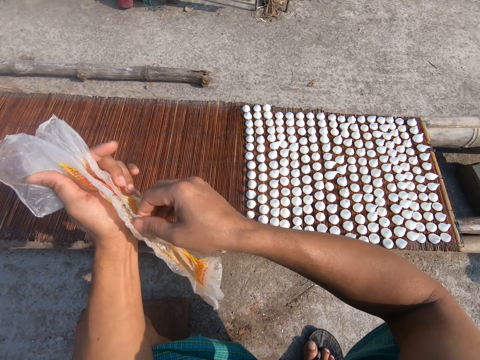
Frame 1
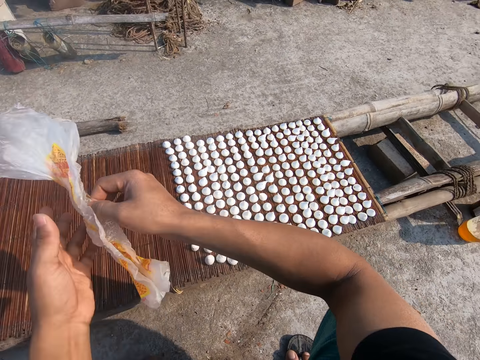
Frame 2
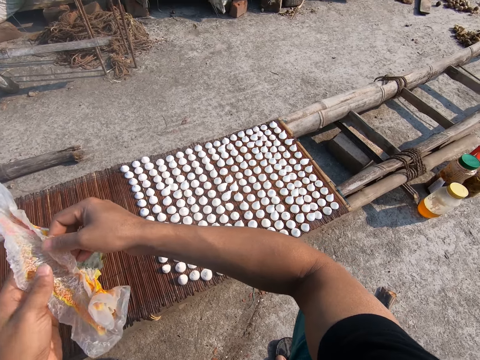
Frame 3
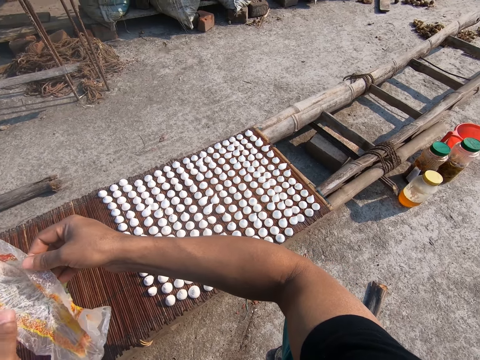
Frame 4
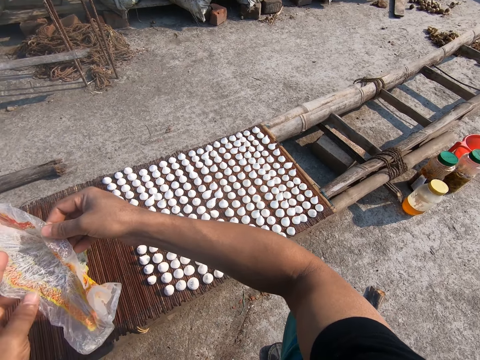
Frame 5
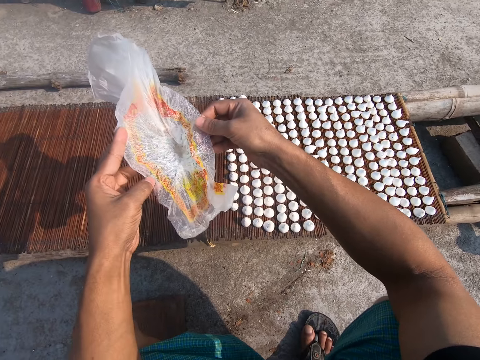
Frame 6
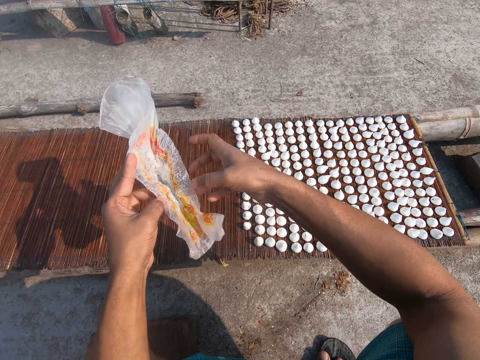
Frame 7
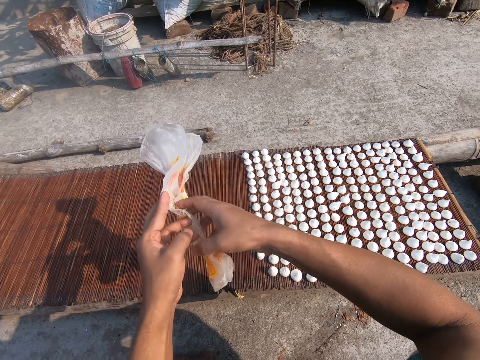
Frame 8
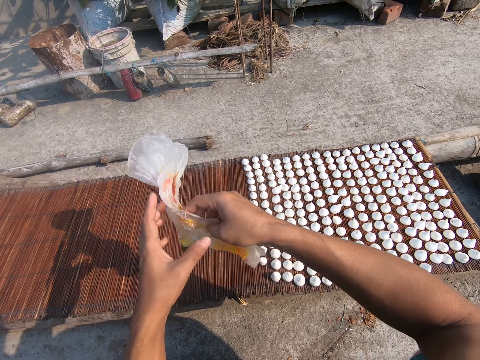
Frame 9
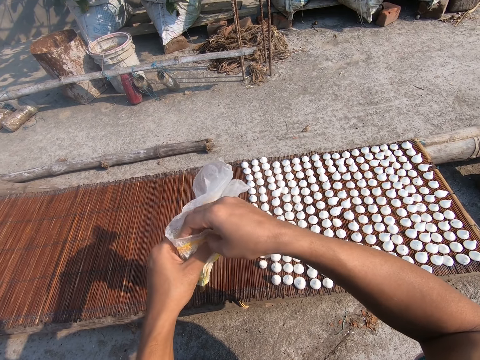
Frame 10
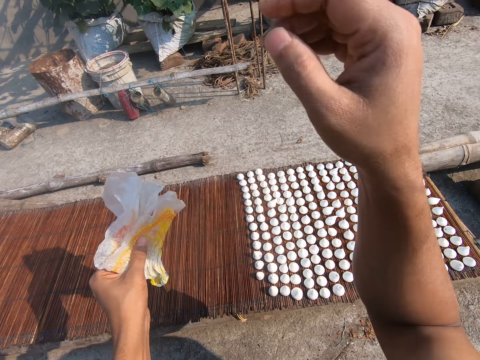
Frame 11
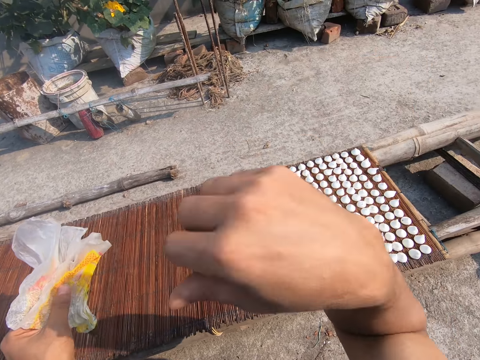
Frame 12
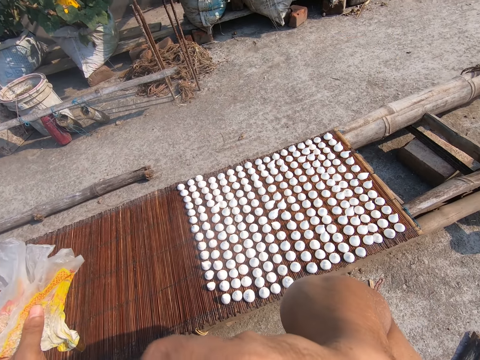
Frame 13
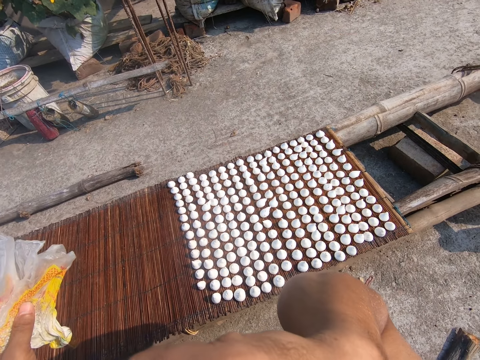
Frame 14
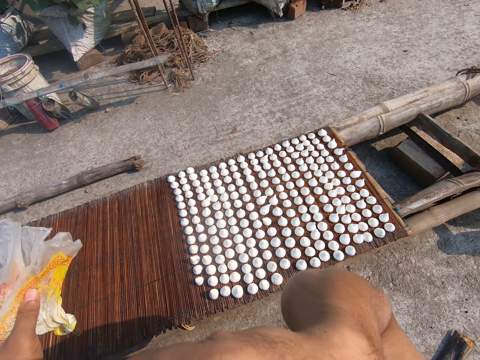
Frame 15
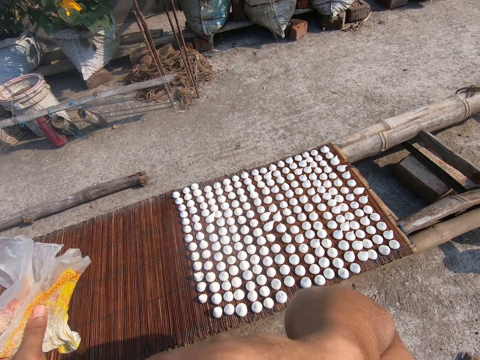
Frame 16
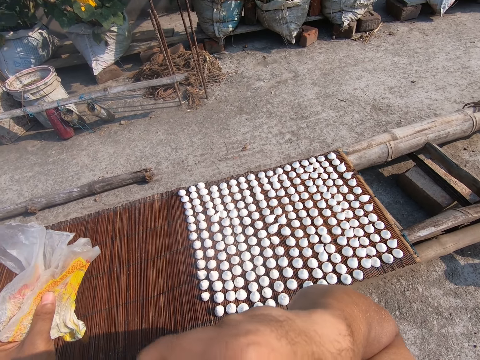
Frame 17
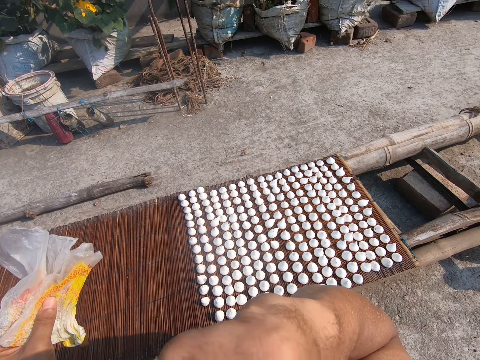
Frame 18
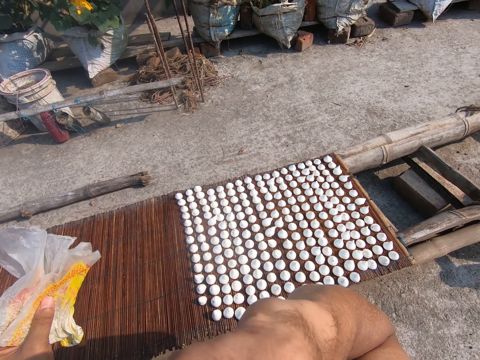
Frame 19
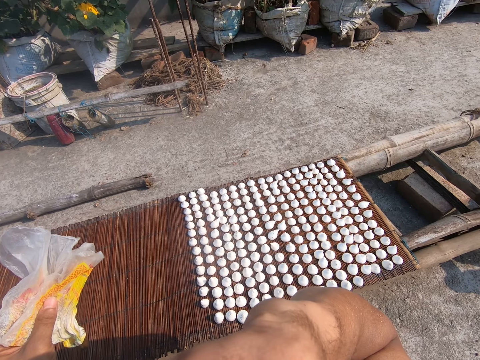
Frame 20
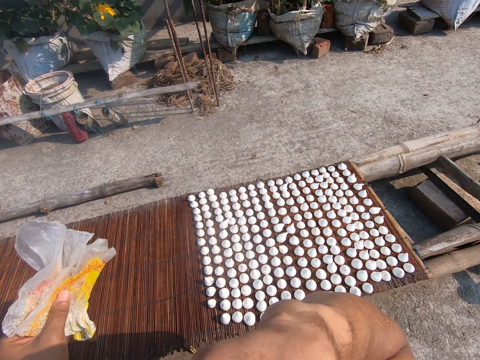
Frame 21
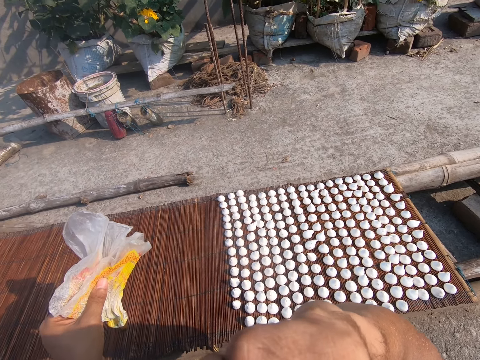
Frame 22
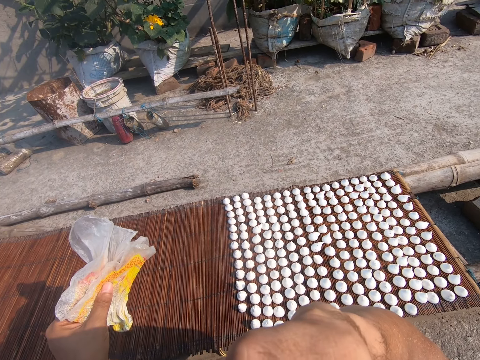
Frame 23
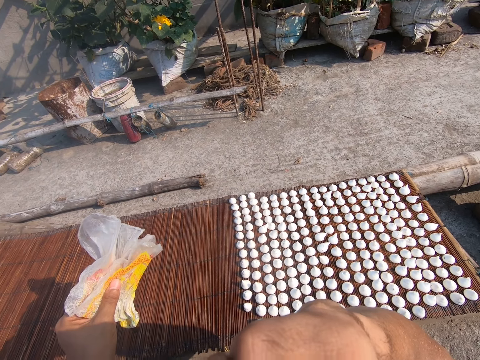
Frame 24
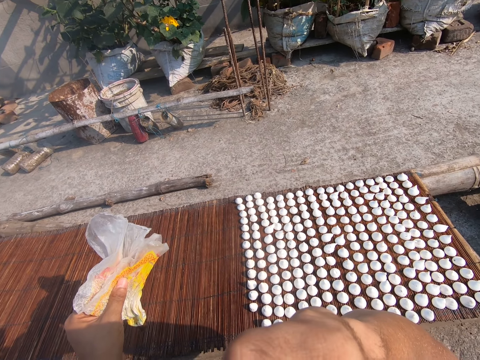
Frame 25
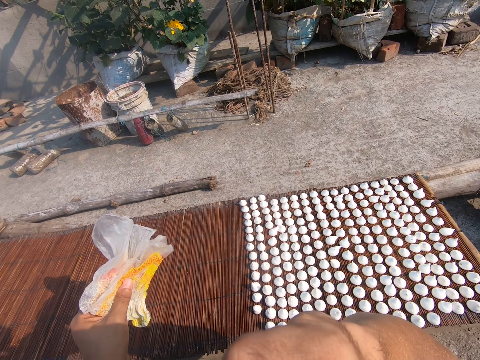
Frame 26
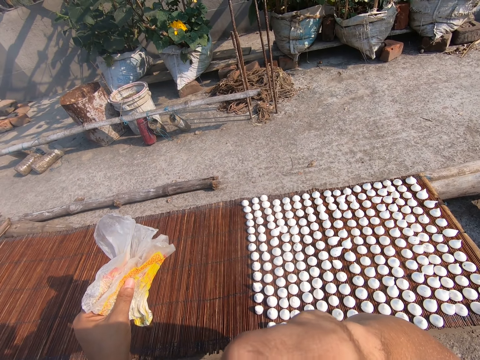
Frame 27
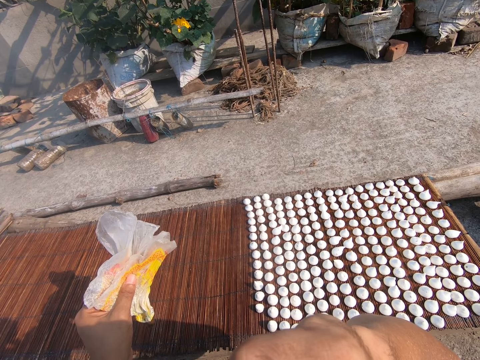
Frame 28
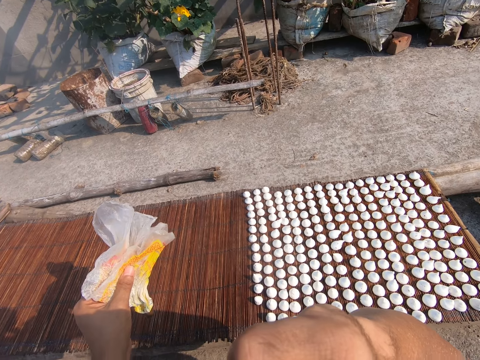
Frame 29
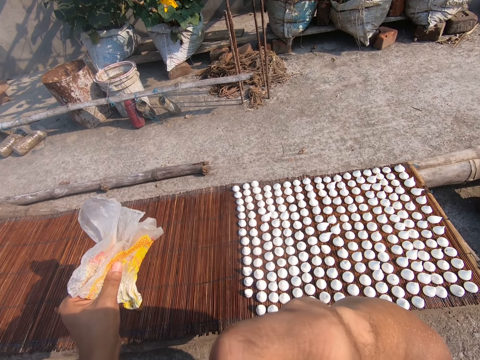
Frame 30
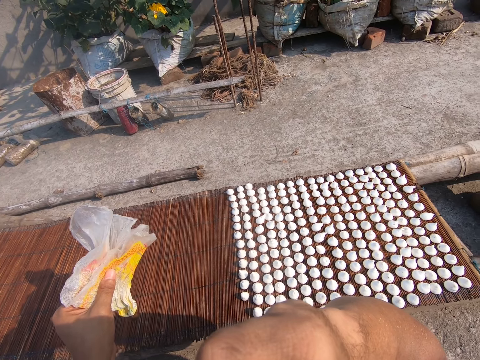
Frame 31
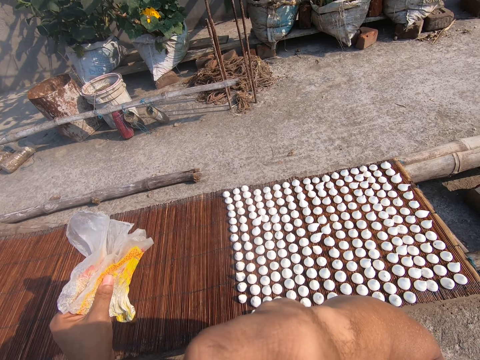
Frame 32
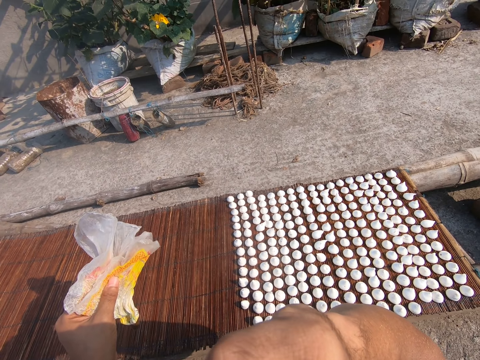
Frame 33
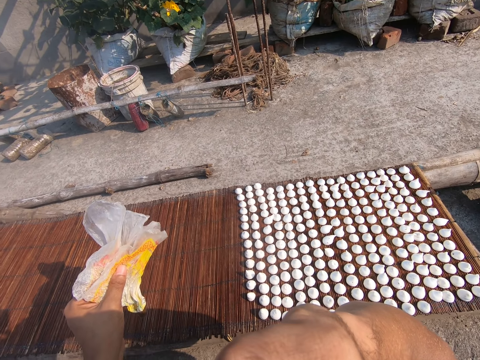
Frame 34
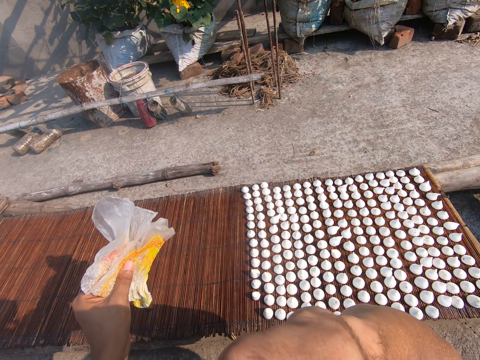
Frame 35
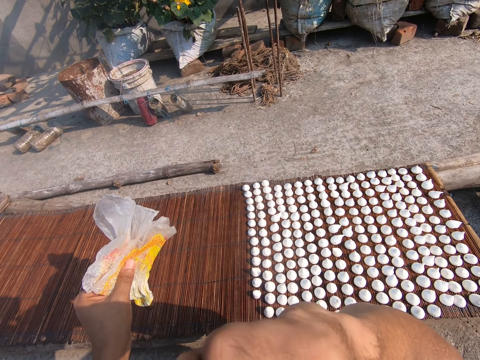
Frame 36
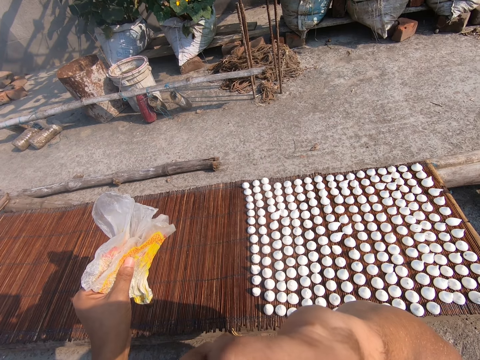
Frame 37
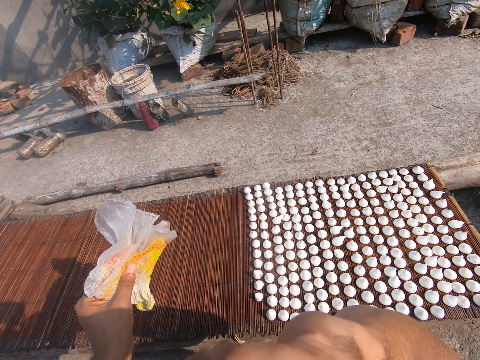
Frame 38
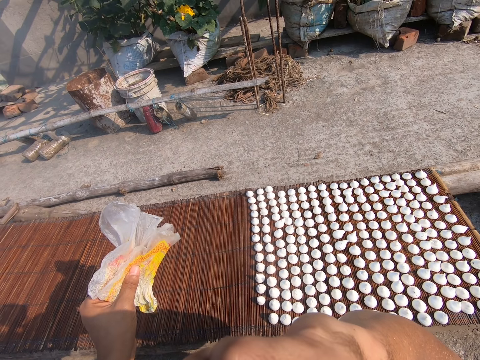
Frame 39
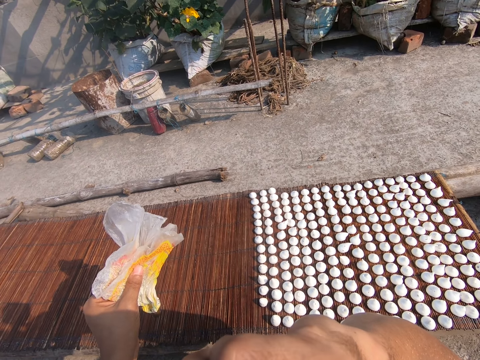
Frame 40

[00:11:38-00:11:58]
The camera wearer adjusts the piping paper. He holds the piping bag with both hands. He holds the piping bag with his left hand. He touches his face with his right hand. He holds his chin with his right hand. He interacts with the woman. He moves his right hand.
